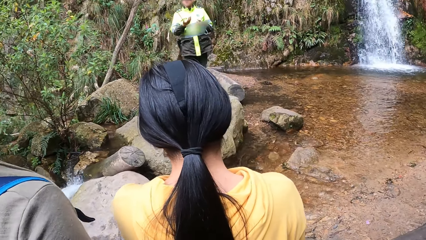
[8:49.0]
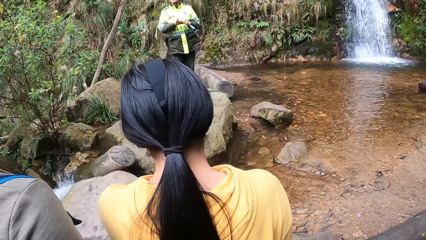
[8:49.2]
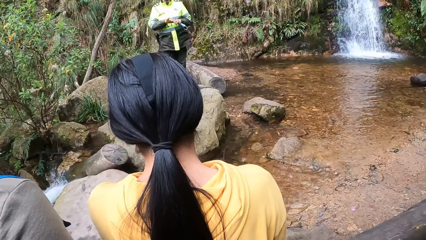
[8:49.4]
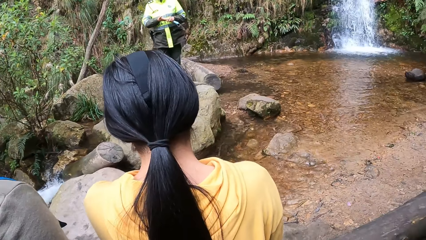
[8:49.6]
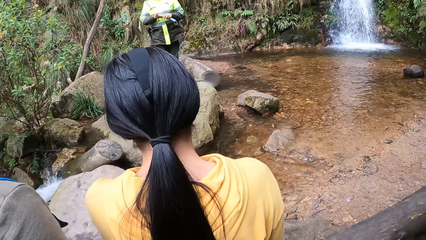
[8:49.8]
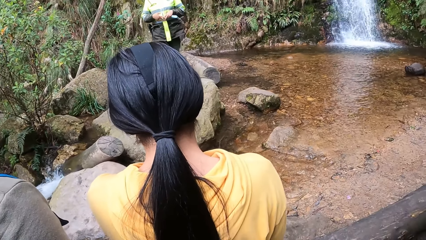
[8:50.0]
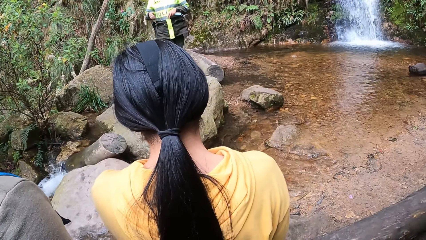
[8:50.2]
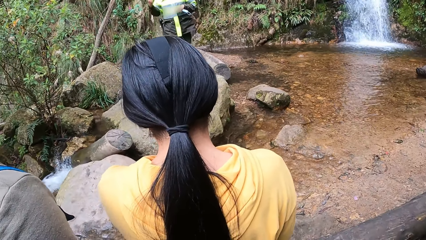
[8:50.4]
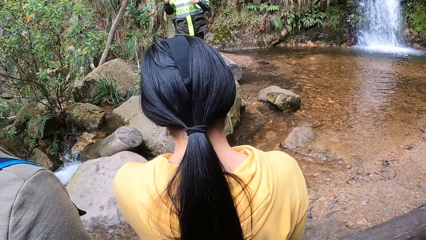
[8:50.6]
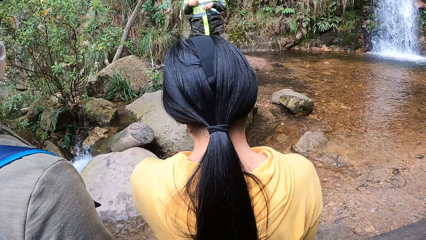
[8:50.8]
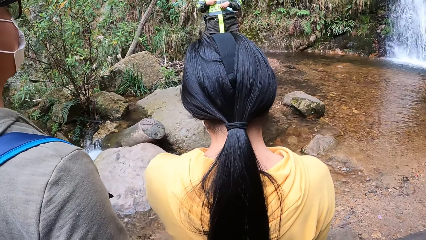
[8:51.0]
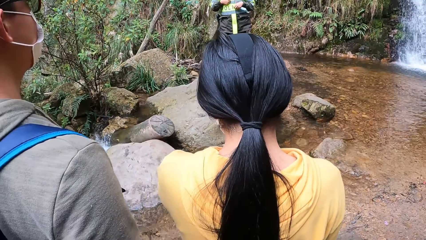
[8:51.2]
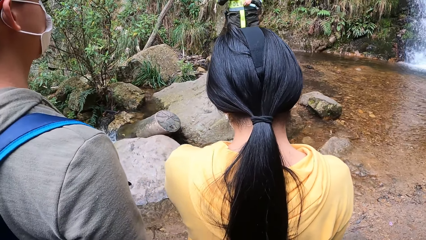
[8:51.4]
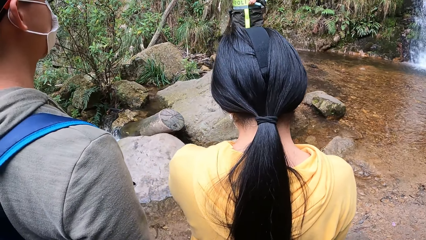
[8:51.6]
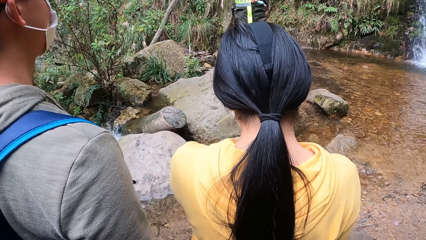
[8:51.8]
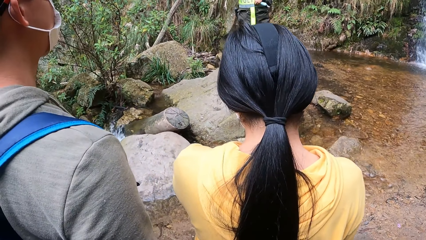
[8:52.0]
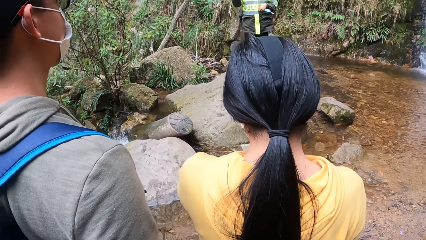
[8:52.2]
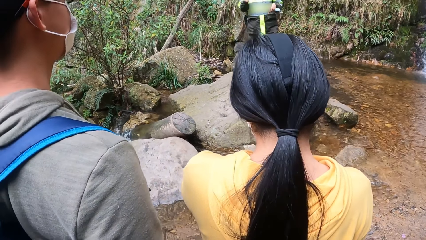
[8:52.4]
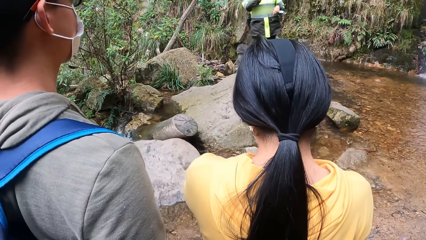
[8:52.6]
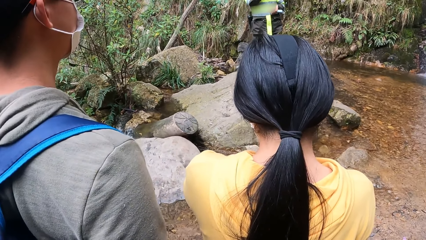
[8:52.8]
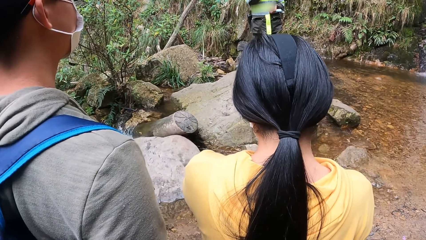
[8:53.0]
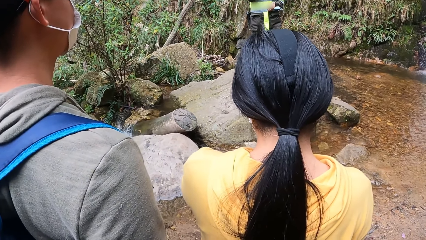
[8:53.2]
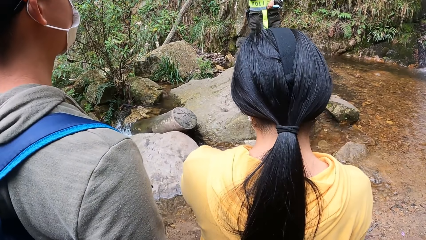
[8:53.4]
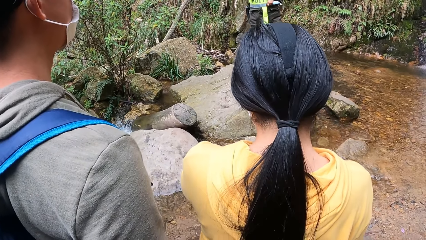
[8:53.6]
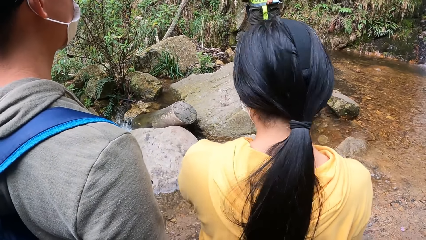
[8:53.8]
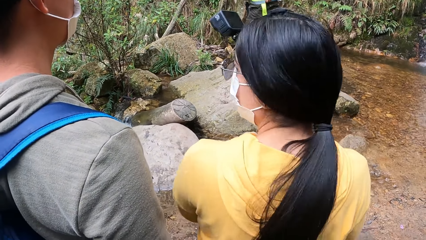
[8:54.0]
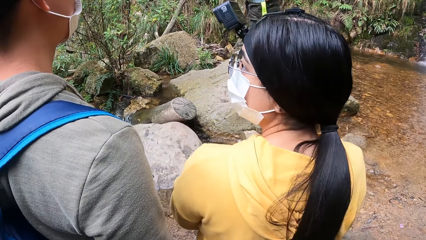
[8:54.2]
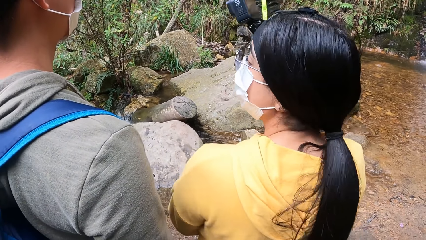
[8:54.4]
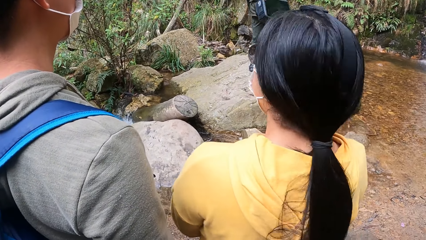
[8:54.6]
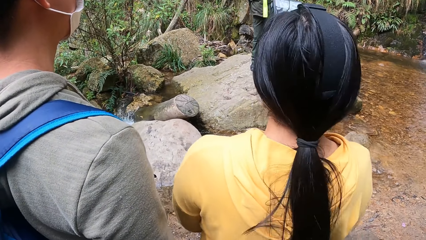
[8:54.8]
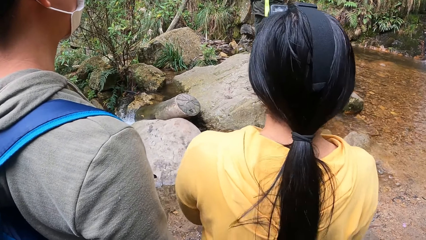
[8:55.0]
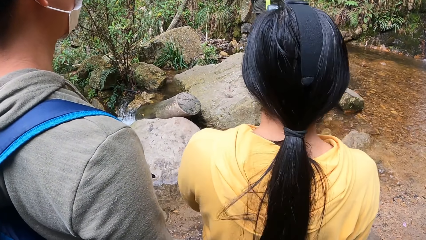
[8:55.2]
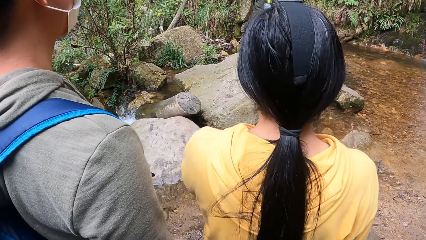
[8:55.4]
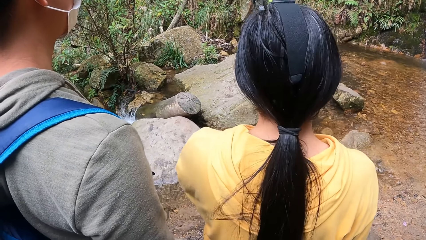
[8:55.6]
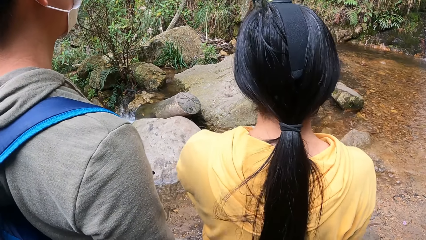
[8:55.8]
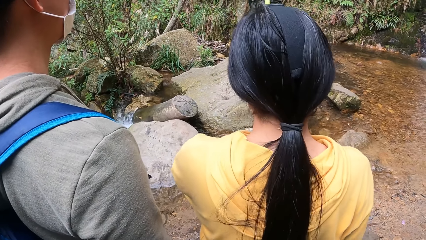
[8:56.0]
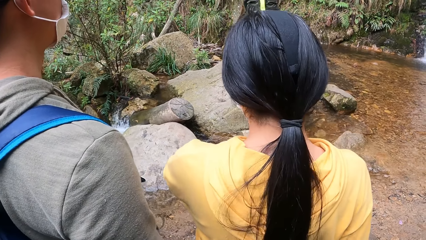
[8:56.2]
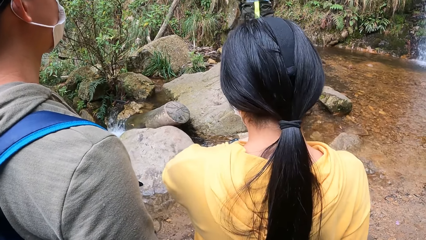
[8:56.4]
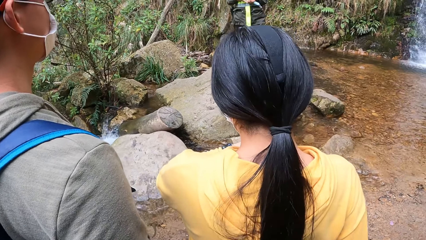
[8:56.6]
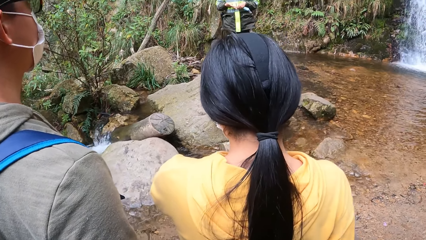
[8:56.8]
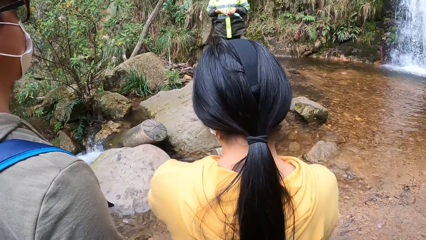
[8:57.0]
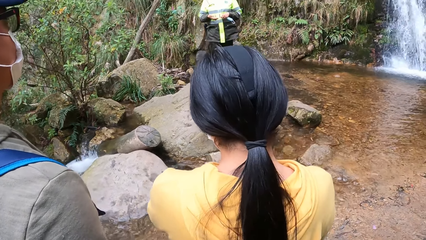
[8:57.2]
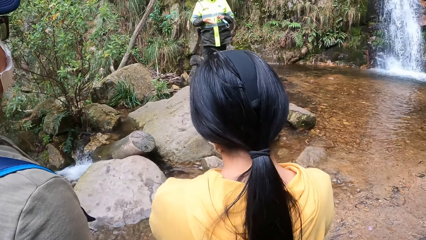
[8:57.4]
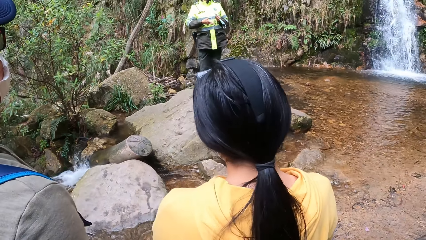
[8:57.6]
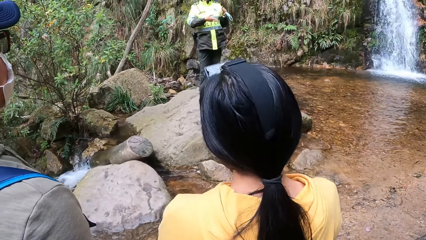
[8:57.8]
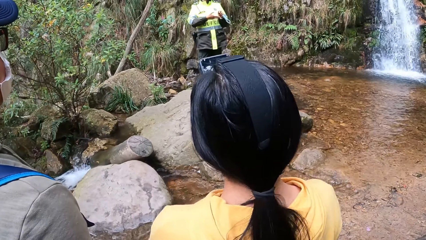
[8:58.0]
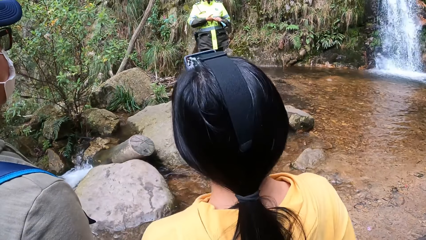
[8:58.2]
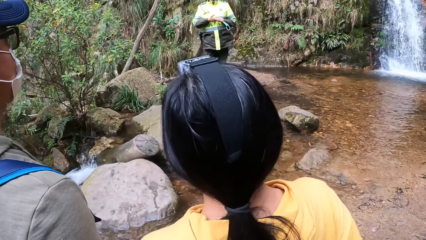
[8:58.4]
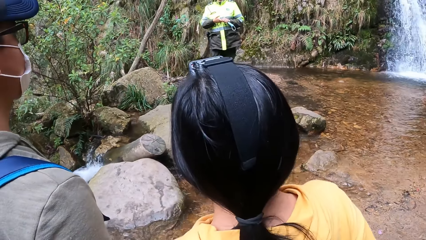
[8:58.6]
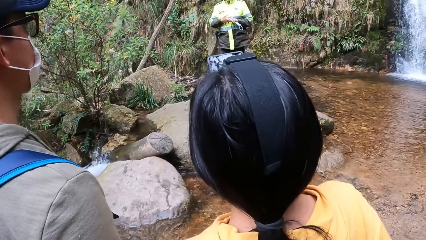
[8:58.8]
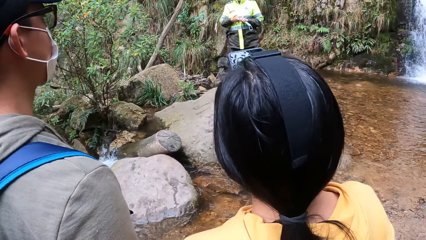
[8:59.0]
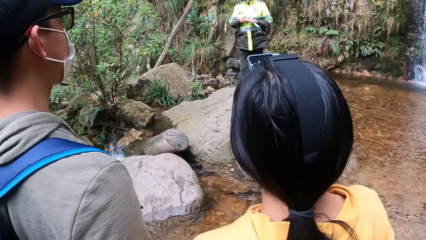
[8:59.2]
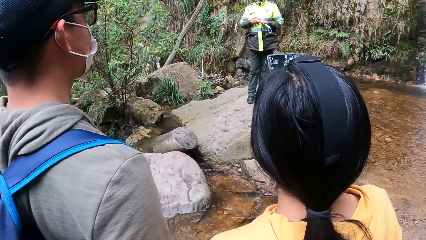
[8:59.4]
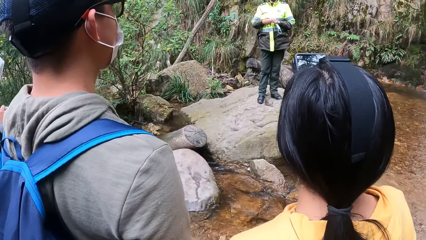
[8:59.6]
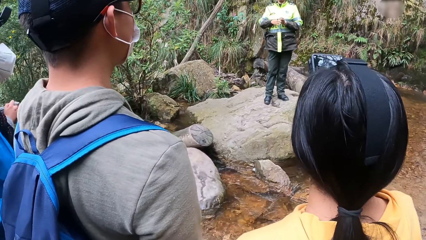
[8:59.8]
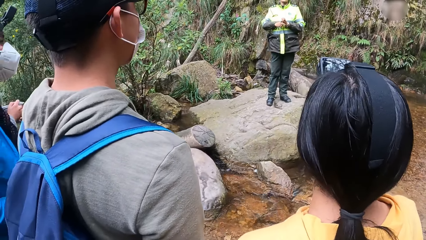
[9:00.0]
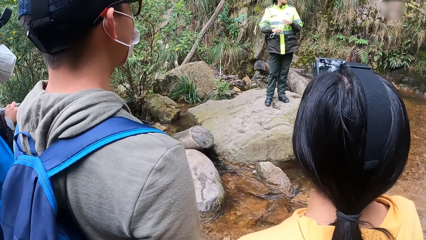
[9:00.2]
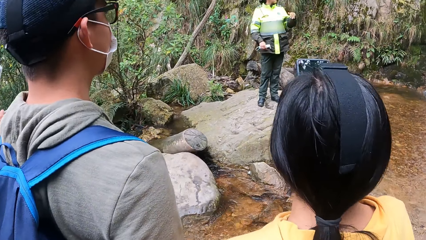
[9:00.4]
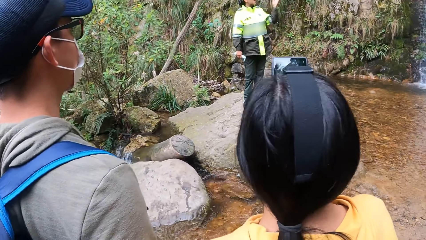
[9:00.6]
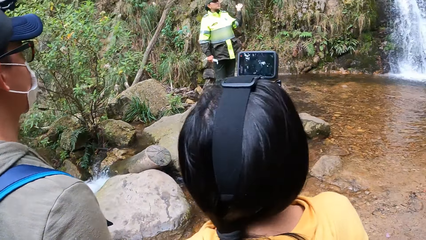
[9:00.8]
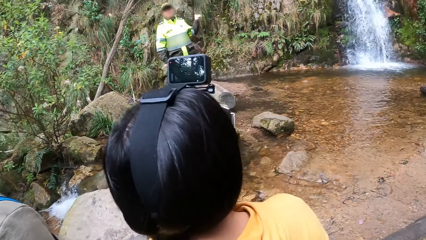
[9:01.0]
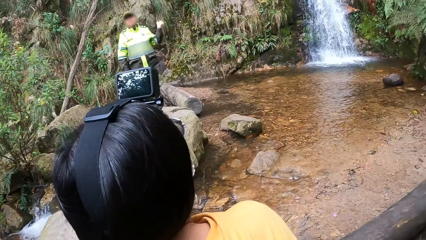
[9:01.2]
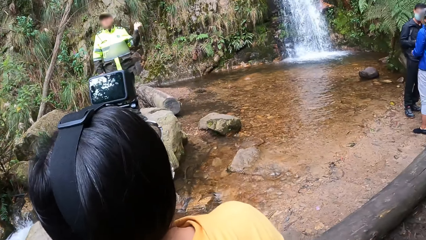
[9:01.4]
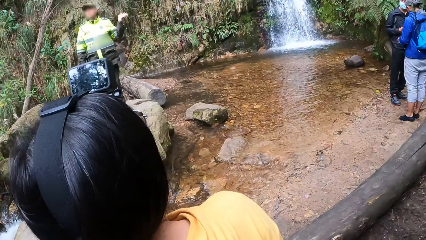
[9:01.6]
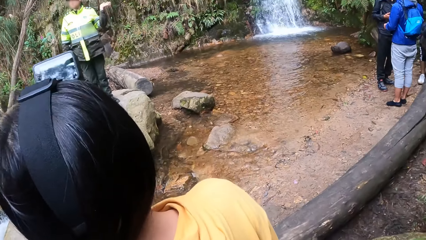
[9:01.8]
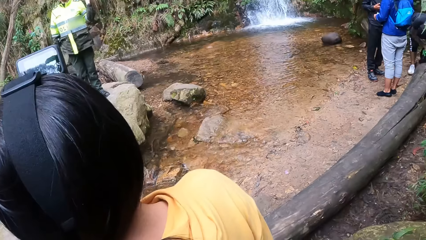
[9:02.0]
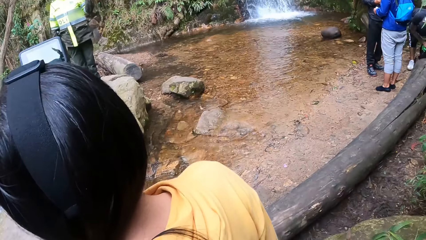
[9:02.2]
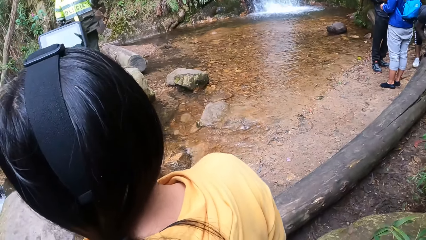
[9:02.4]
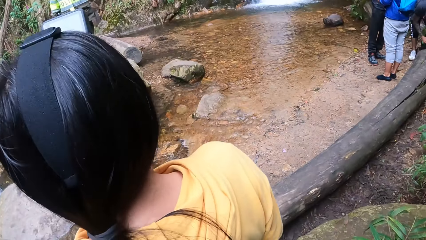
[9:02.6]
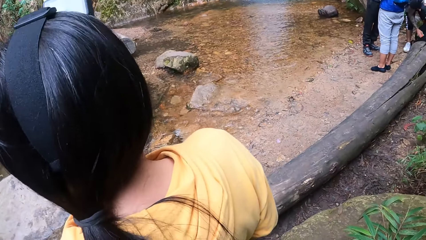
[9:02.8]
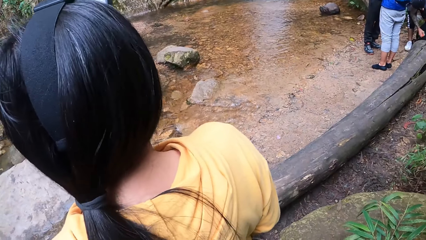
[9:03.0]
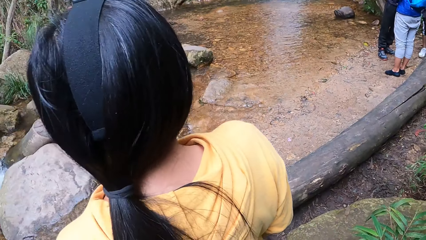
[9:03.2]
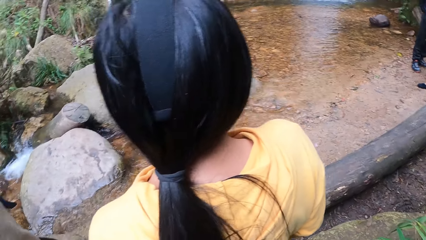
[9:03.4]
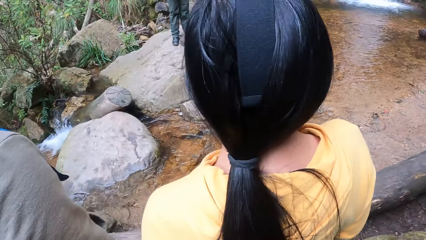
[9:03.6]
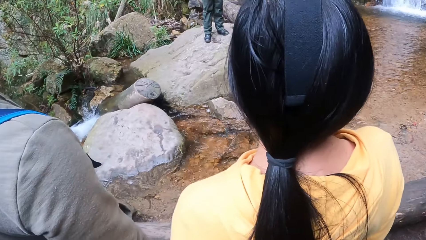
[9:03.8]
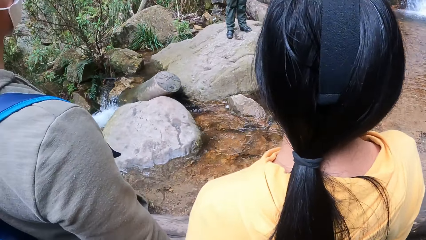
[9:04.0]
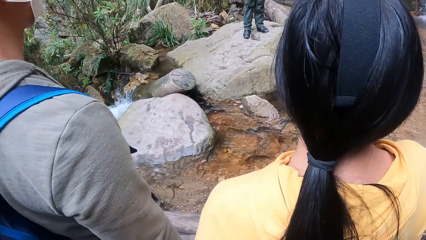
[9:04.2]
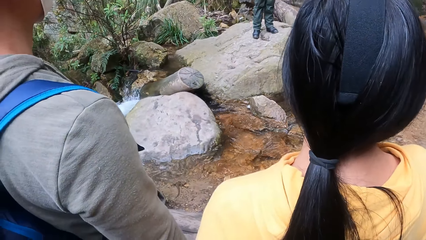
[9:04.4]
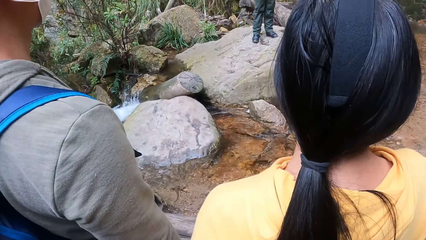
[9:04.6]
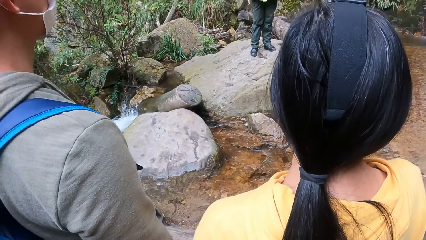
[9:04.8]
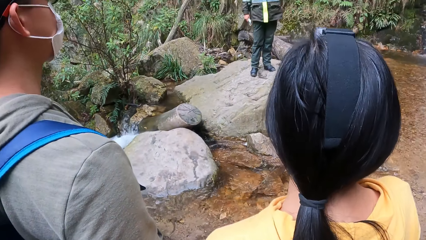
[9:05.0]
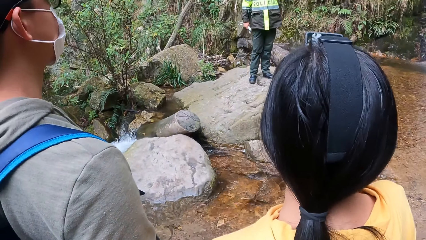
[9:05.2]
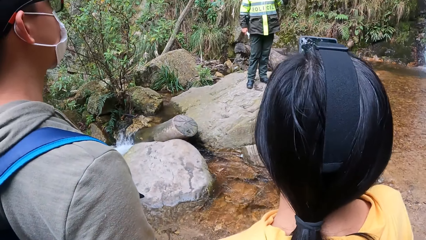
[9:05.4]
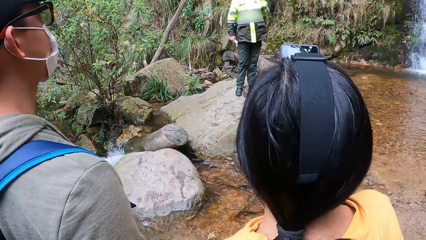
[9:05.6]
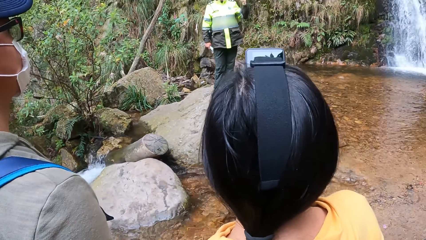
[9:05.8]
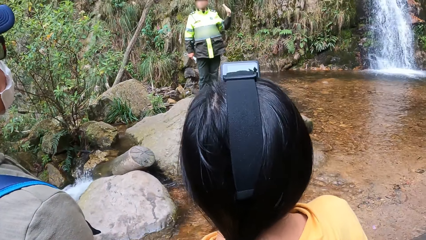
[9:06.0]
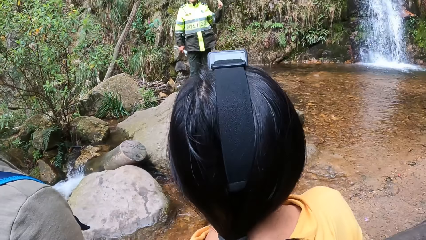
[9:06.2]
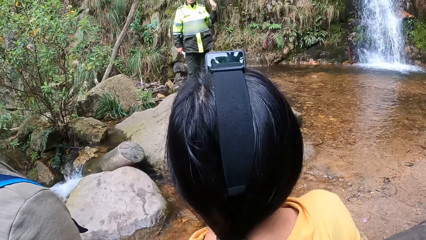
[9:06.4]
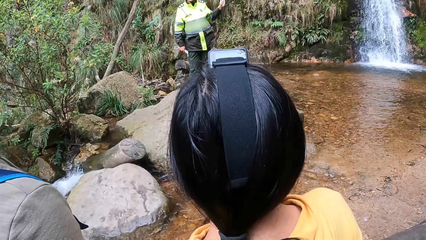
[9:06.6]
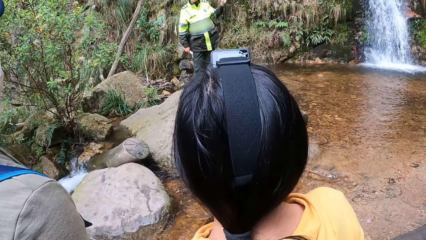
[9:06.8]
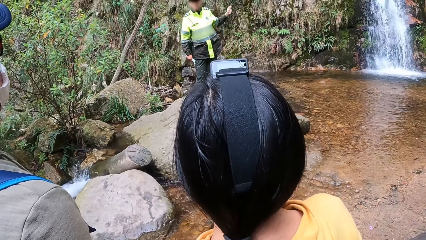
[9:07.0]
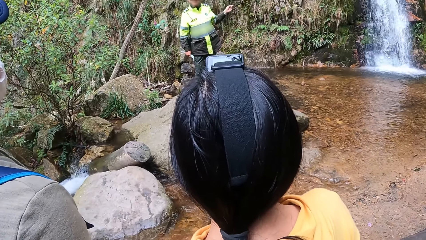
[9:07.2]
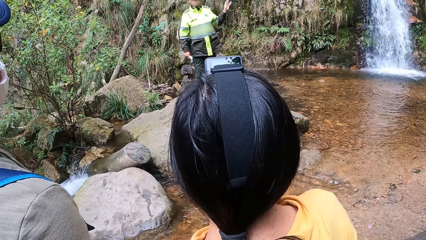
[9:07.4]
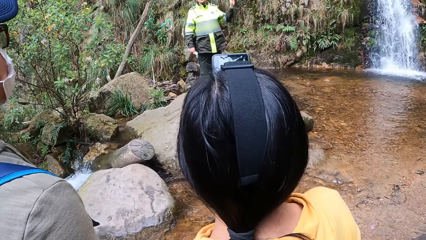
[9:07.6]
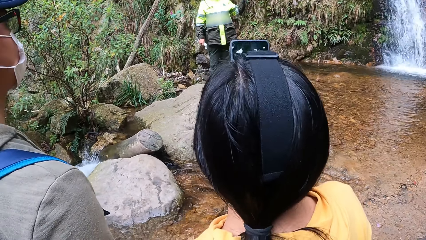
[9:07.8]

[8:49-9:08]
A woman looks aside and shakes her head. A man moves his hand. Another man searches a bag with both hands on the dead log of wood.
